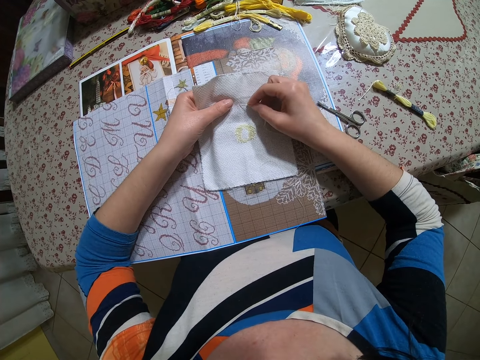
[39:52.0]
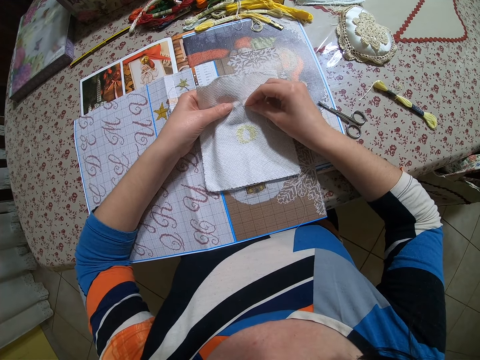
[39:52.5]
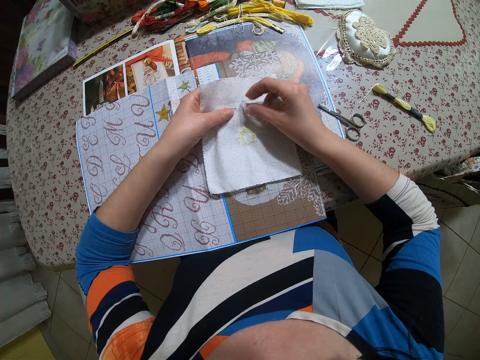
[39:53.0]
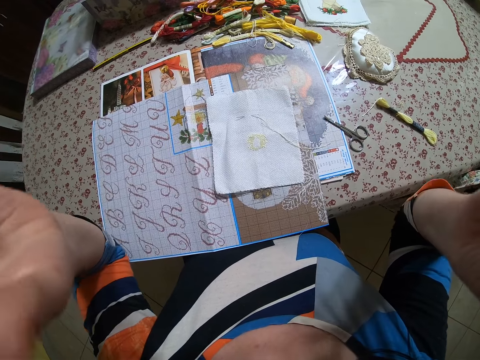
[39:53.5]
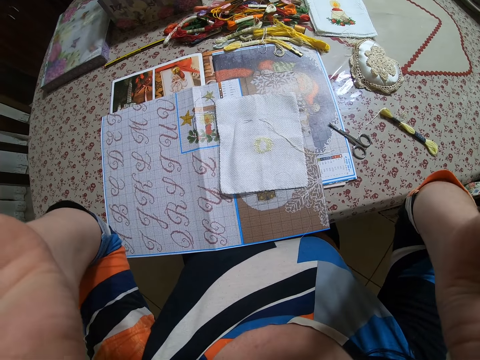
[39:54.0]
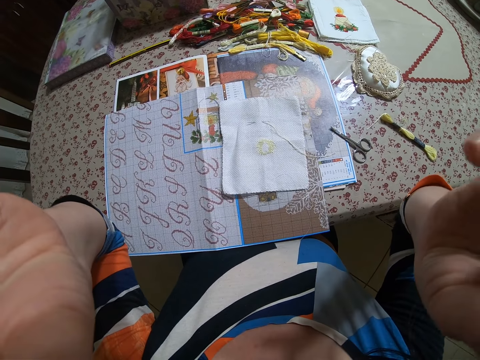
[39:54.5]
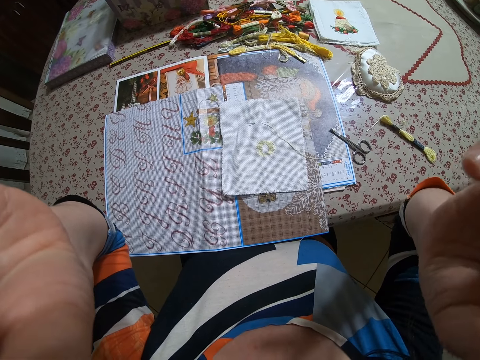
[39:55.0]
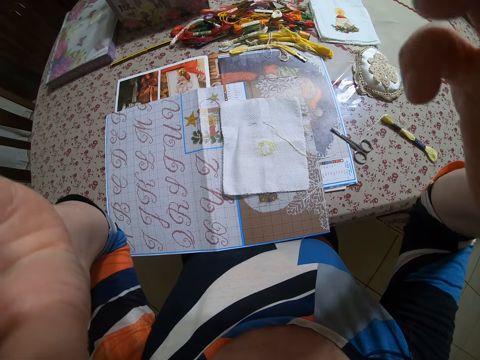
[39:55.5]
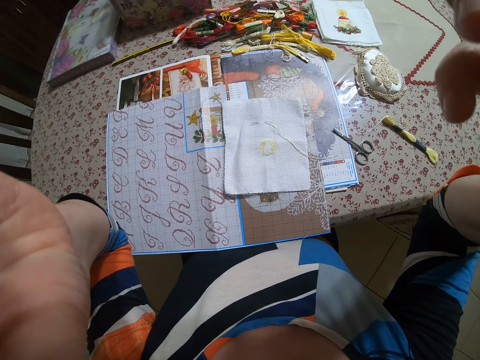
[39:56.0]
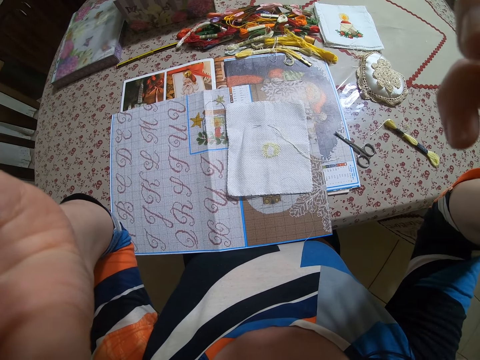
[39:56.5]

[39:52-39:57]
The camera wearer sews the fabric with the needle and thread in her right hand. She adjusts the camera on her head with both hands.
